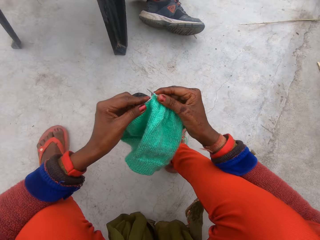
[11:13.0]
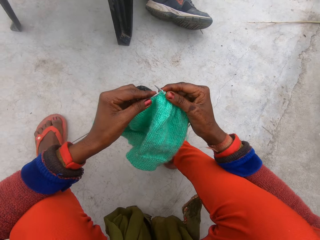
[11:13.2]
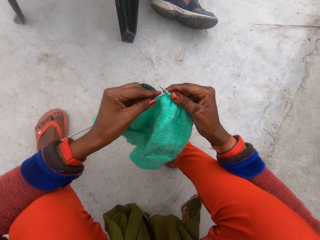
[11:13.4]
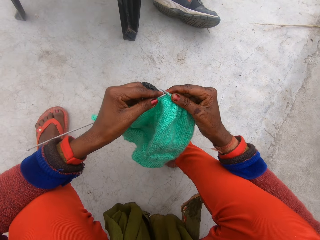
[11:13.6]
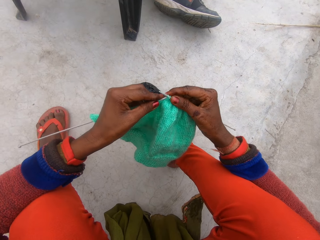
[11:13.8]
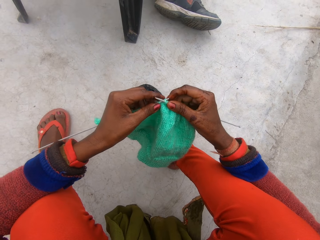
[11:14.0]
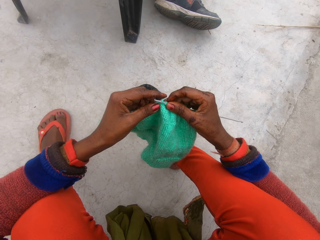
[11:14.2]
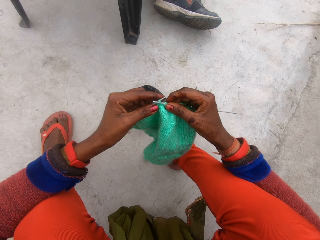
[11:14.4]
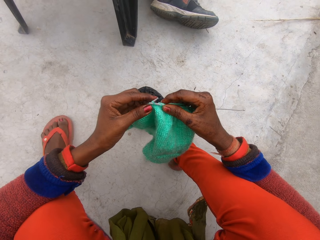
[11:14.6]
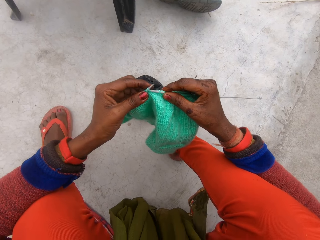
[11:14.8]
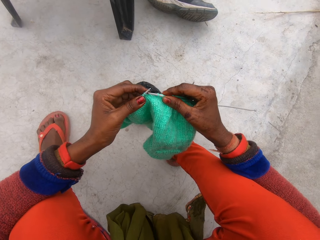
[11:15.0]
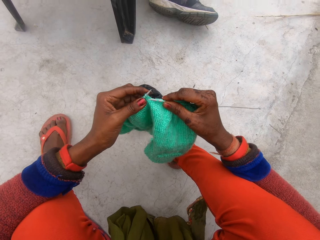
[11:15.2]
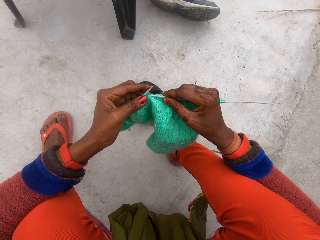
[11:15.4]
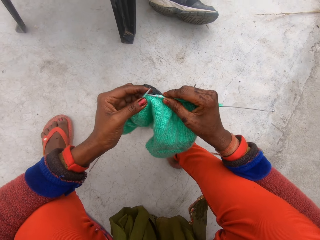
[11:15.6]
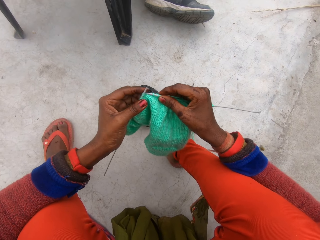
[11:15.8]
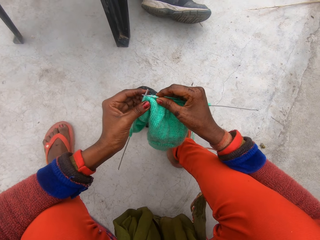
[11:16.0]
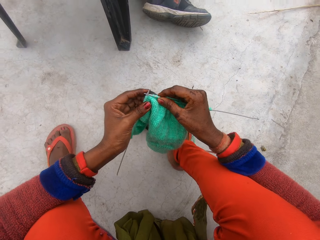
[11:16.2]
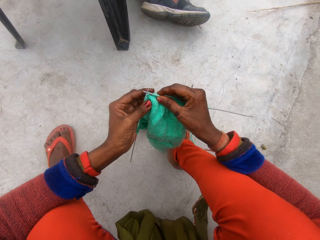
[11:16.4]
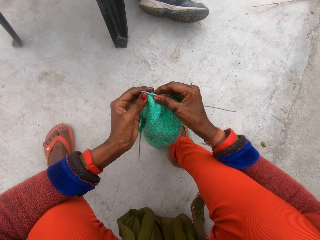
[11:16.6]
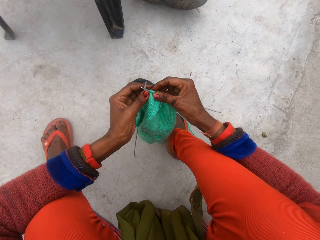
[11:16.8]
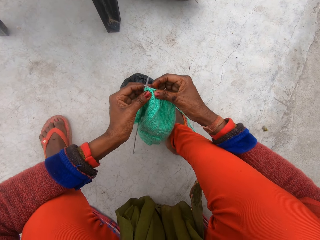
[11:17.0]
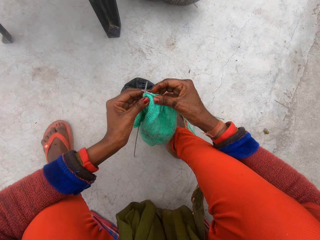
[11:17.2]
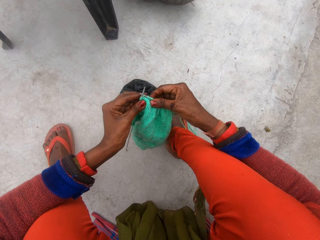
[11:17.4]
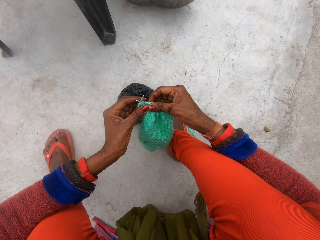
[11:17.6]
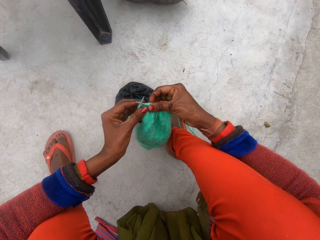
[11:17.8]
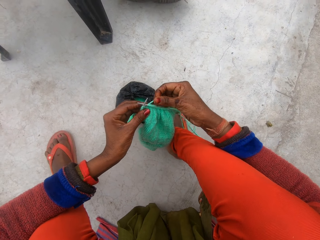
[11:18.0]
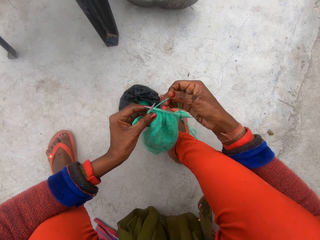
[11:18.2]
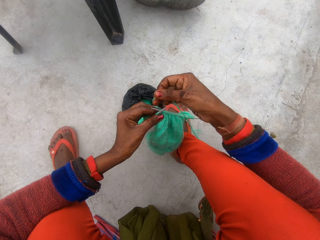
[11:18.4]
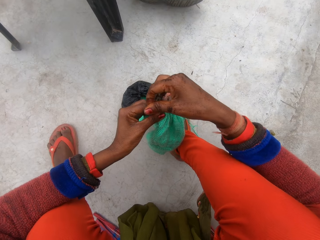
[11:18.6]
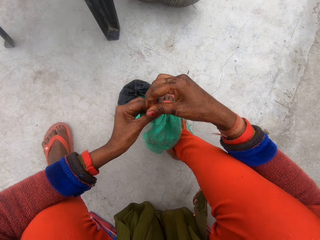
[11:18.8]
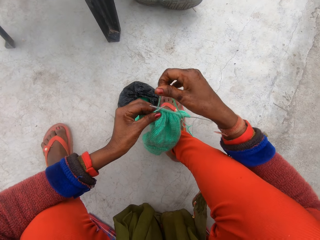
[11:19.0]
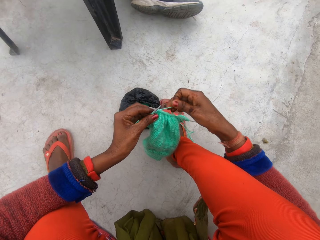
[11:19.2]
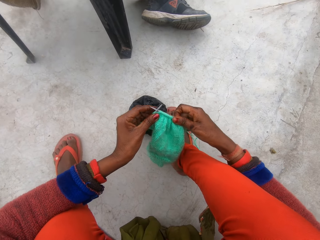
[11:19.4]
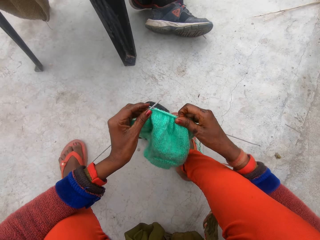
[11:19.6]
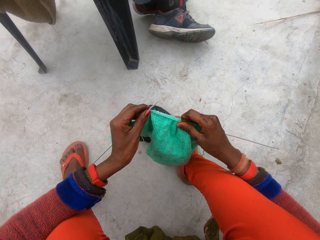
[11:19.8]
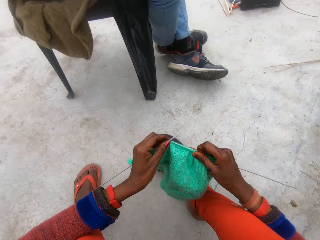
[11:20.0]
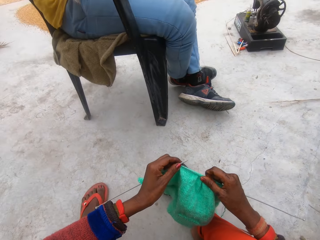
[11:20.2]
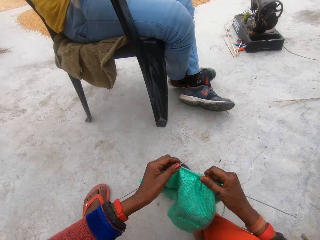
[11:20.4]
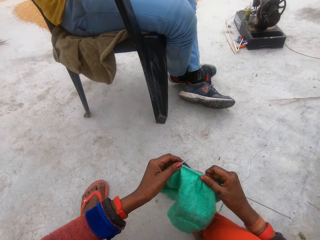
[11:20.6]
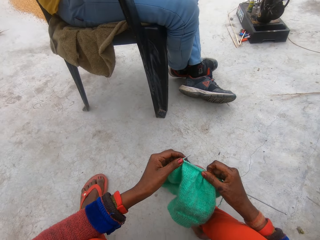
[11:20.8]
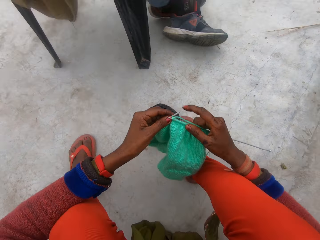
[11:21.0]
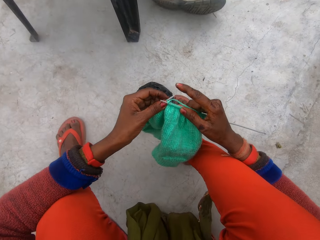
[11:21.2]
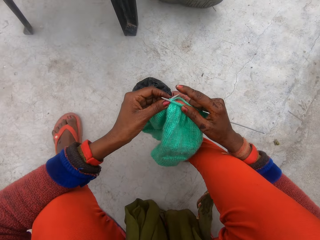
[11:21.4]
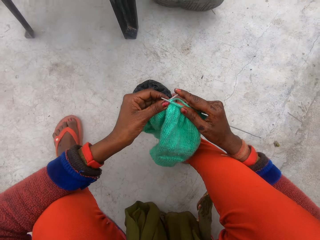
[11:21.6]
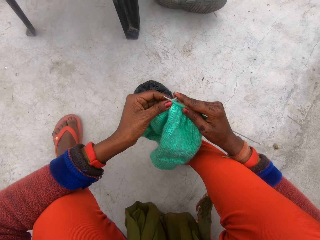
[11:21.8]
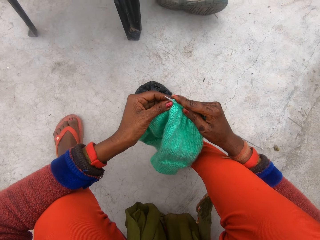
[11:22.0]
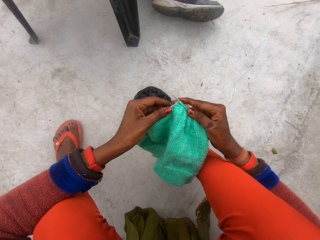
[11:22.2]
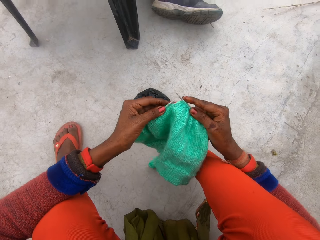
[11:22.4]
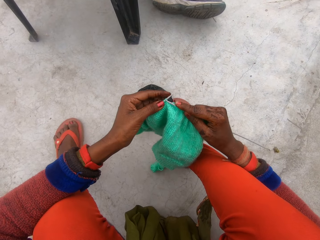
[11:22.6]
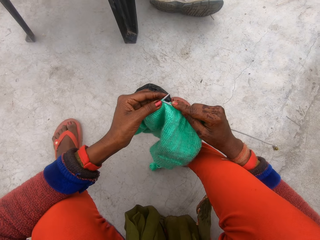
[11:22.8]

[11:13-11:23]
The camera wearer knits a crochet. She loops the wool around the knitting needles with her right hand. She knits the cloth with the knitting needles in her hands.

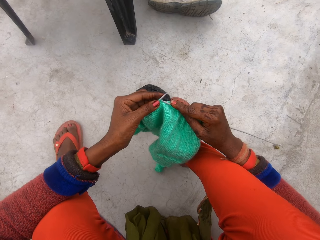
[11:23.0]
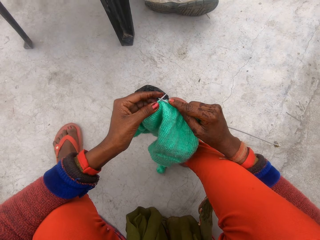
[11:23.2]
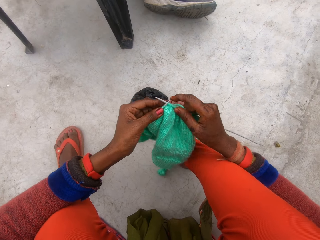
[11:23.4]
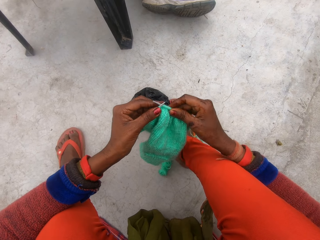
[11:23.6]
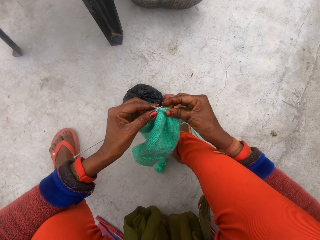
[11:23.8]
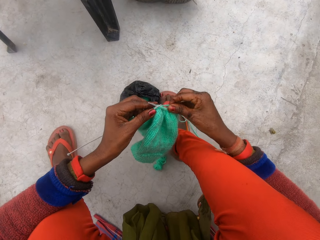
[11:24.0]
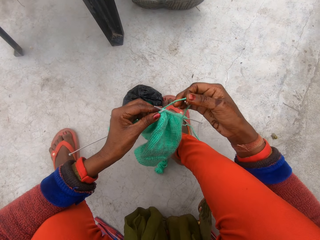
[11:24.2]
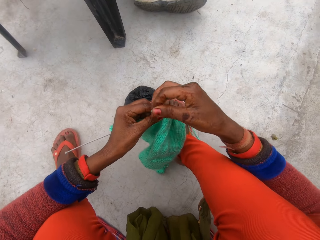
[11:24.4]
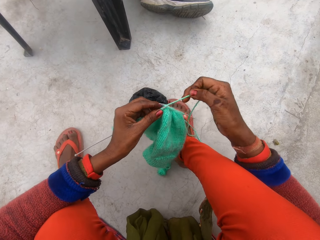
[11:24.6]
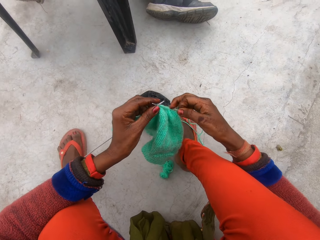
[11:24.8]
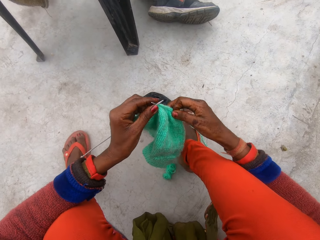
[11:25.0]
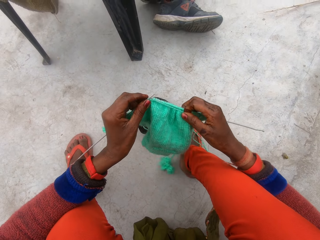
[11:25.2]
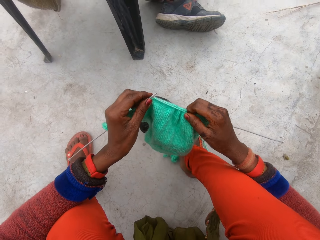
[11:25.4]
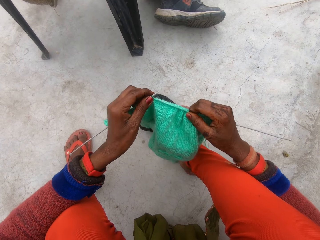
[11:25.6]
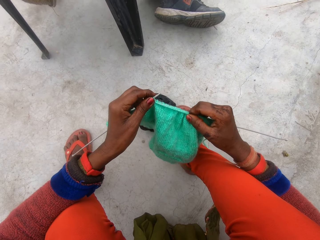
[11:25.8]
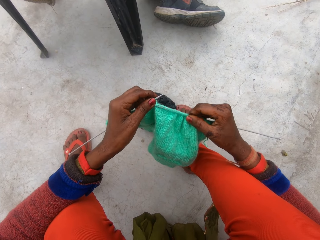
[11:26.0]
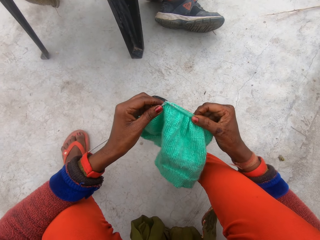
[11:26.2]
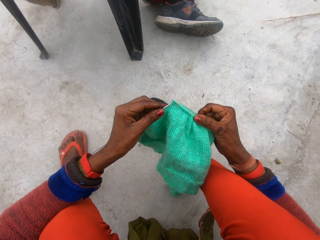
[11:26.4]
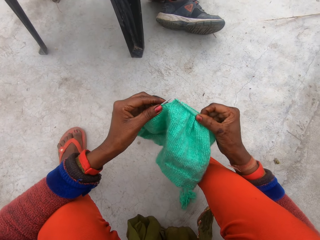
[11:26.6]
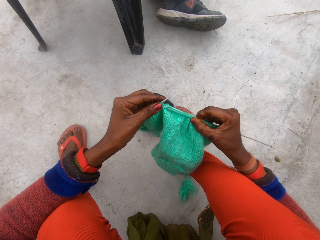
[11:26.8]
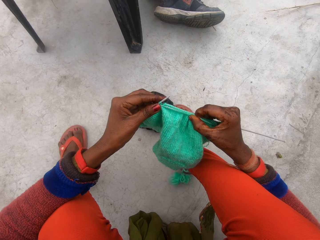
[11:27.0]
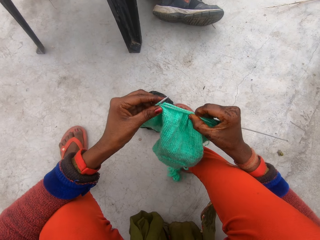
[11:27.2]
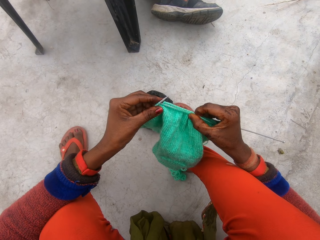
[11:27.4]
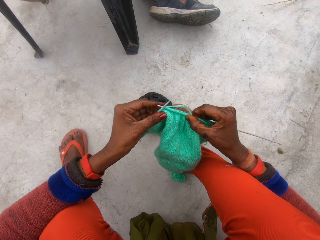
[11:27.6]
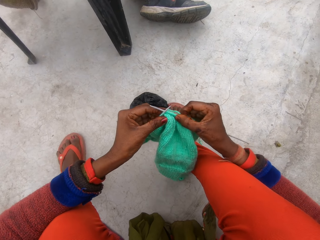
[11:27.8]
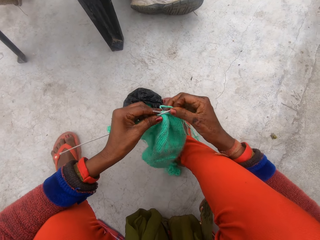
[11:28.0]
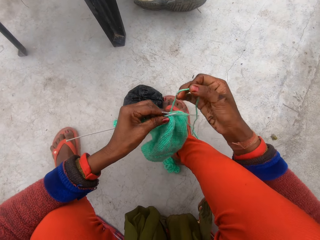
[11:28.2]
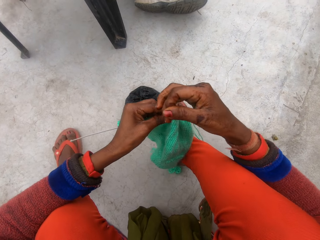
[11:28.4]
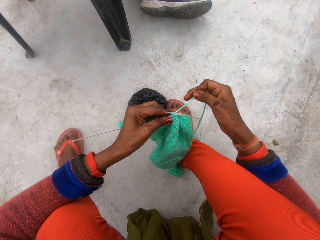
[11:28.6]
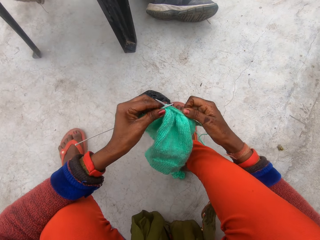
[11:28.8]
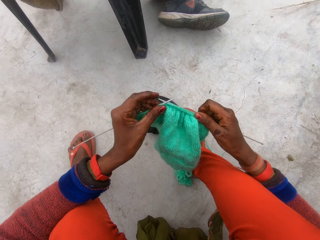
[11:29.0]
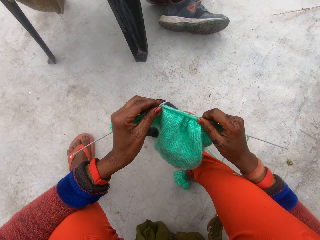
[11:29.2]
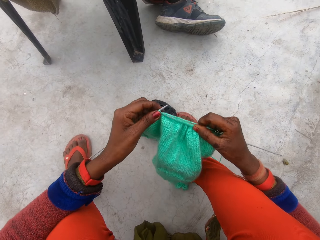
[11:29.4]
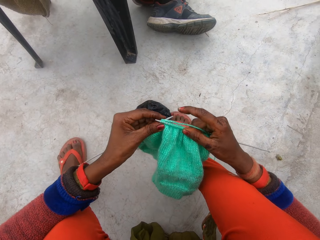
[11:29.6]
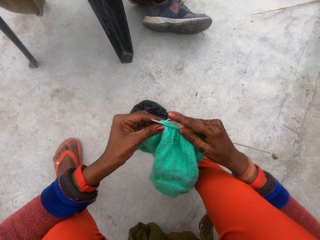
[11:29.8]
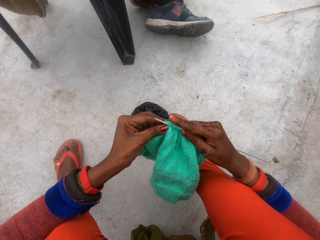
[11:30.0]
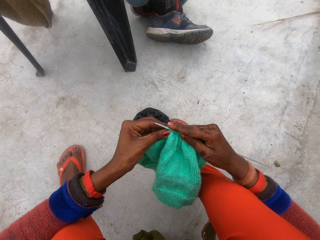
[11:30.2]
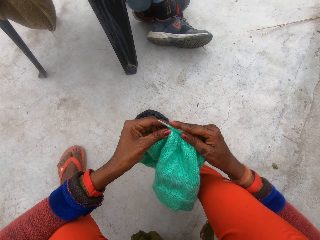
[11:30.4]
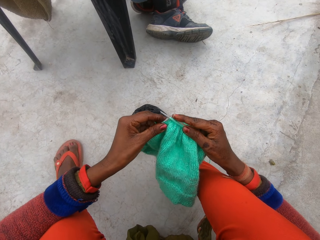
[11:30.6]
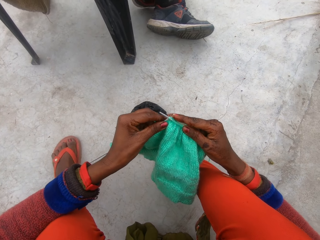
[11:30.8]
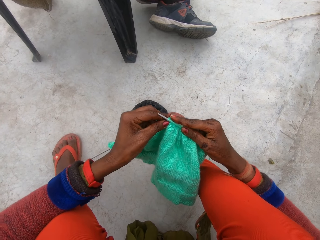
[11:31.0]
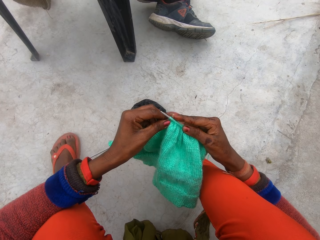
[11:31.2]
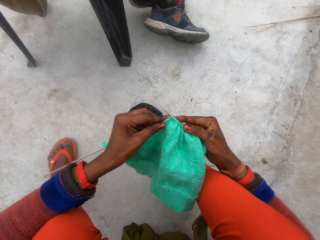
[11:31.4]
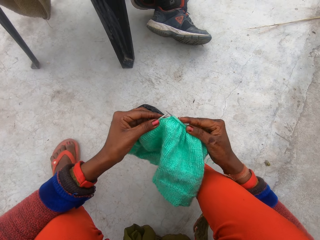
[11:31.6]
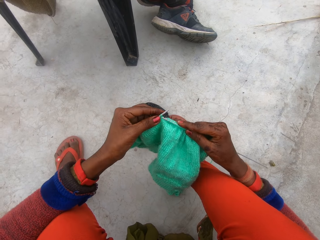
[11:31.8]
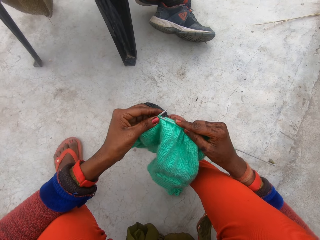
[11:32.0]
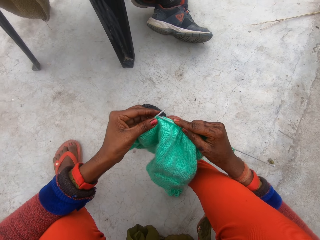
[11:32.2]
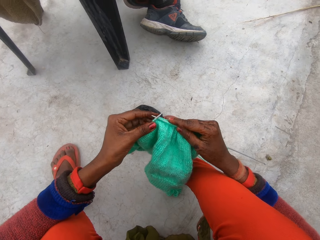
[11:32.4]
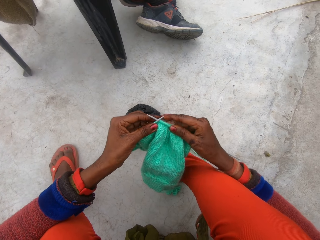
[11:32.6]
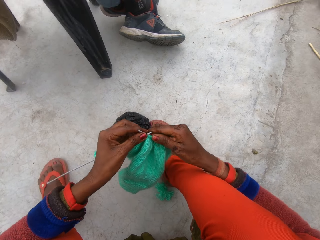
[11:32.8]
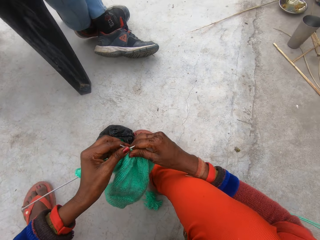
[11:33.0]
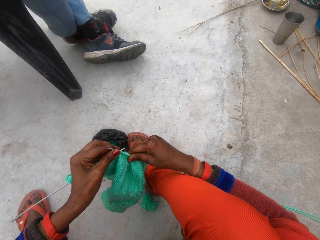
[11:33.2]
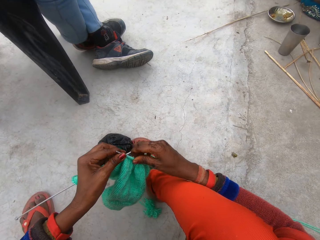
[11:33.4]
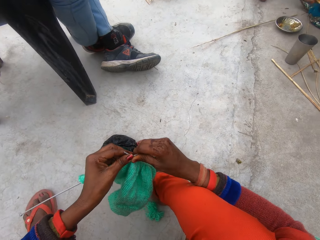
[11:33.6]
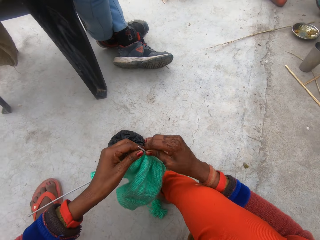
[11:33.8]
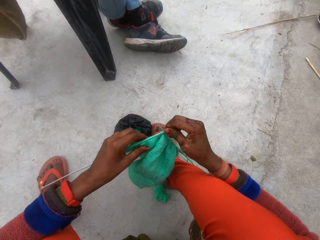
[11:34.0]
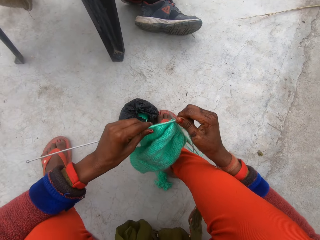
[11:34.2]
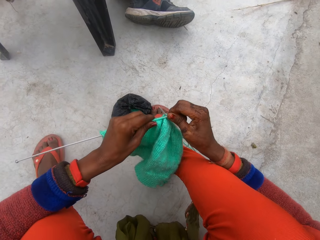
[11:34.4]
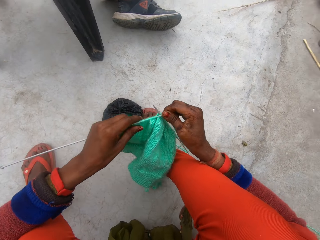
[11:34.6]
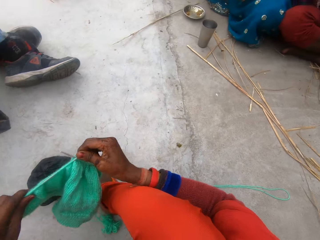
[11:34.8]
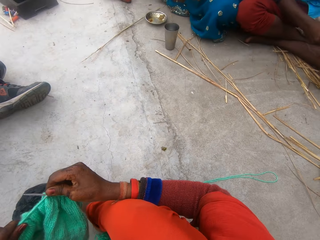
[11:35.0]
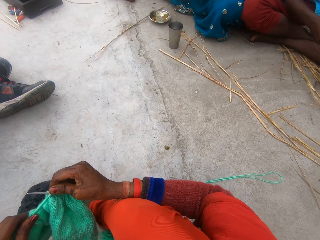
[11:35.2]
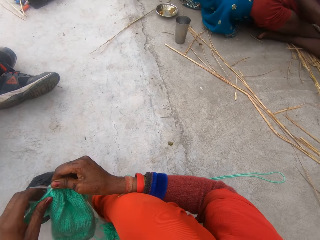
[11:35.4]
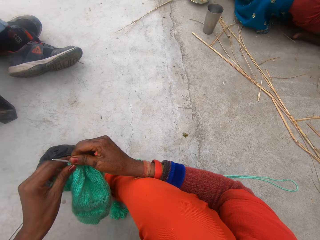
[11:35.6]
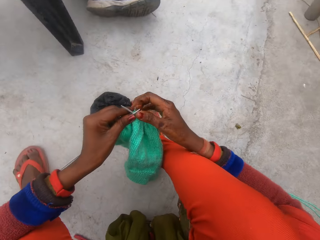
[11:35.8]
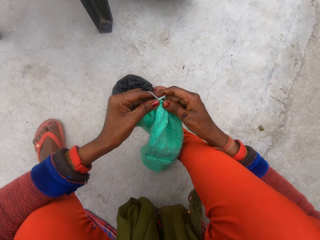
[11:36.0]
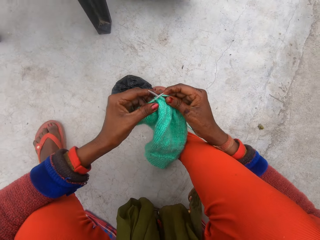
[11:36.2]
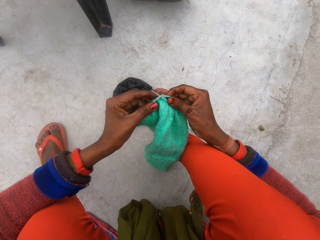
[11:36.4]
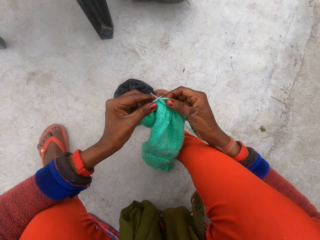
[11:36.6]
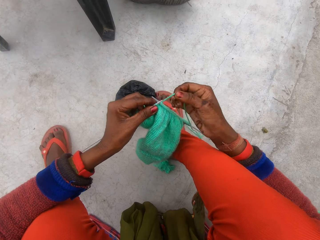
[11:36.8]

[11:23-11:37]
The camera wearer loops the wool around the knitting needles or crochet hook with her right hand. She knits the cloth or crochet with the knitting needles in her hands. She loops the wool around the knitting needles with her right hand. She knits the cloth with the knitting needles in her hands. She pushes the hook into the crochet. She knits the crochet. She pushes the hook into the crochet. She looks around.
